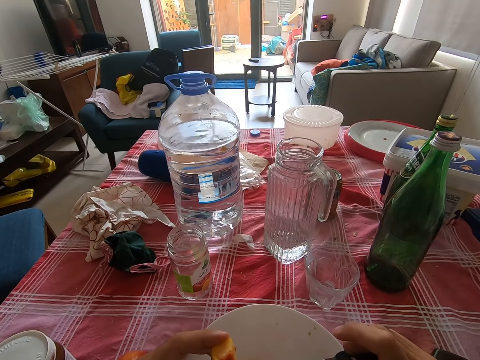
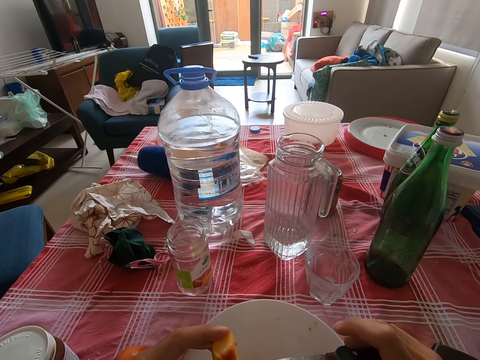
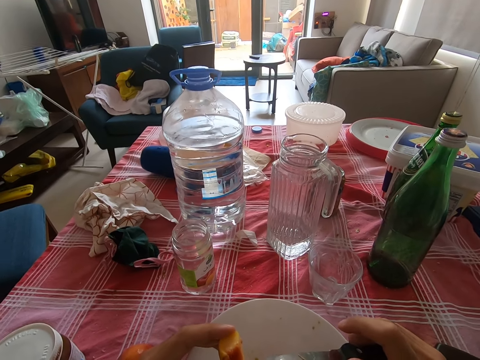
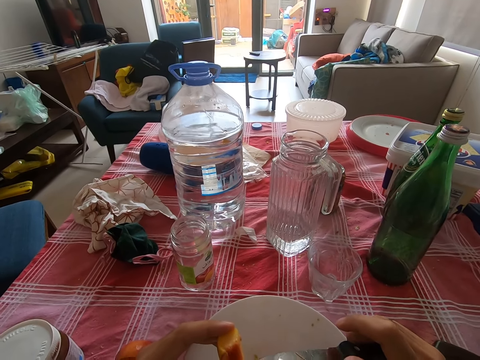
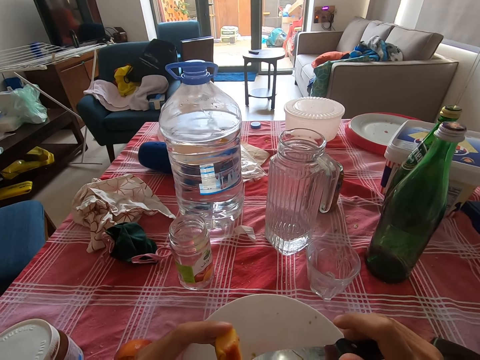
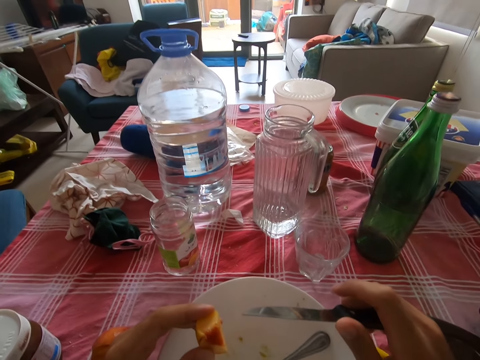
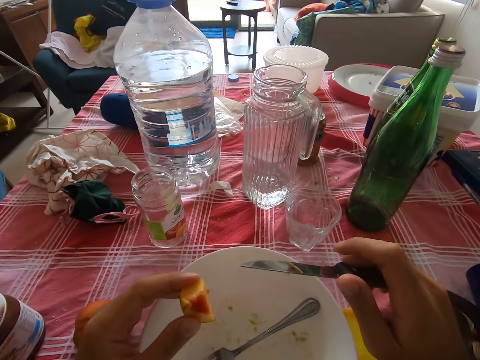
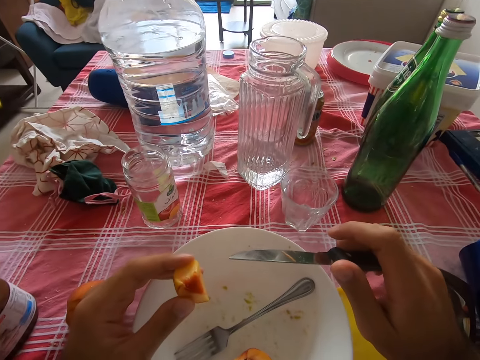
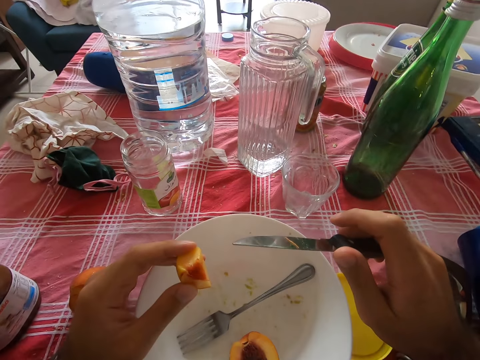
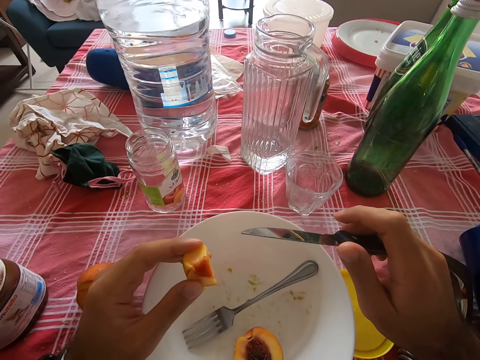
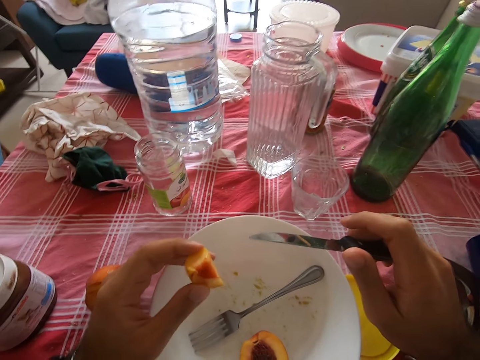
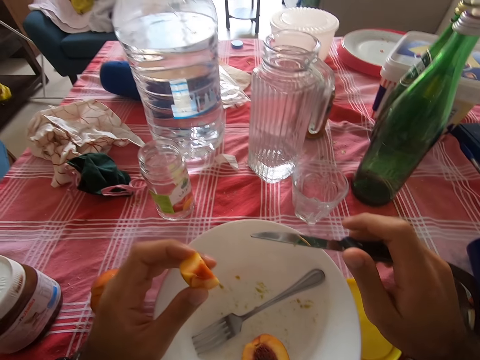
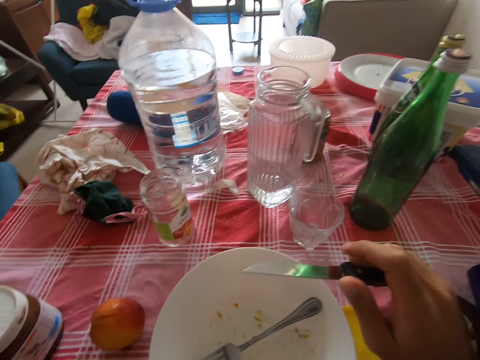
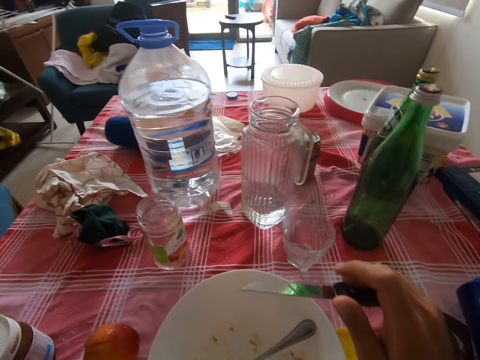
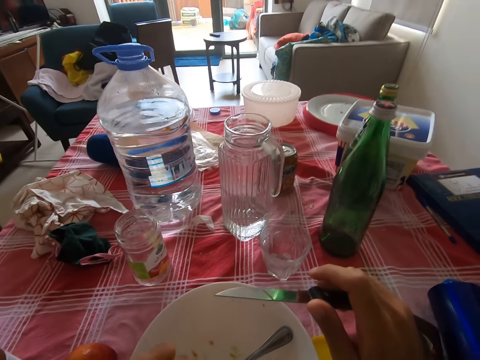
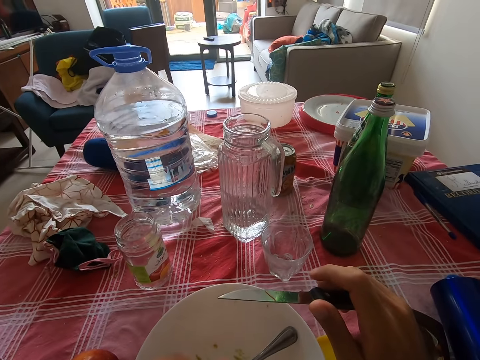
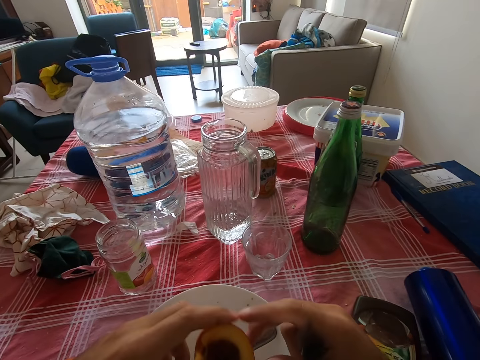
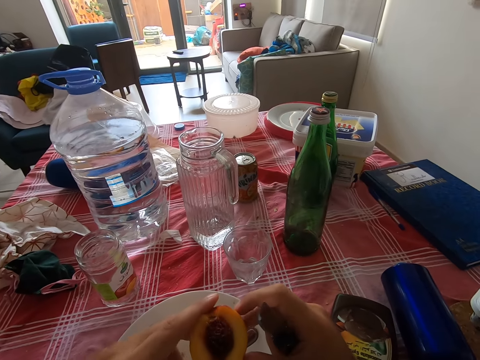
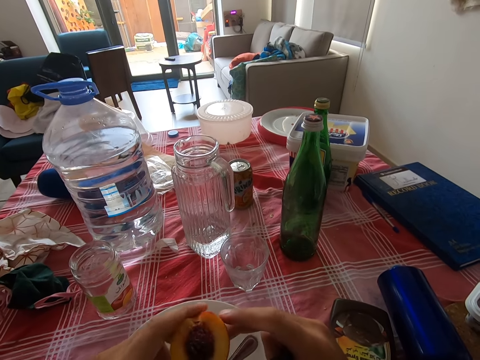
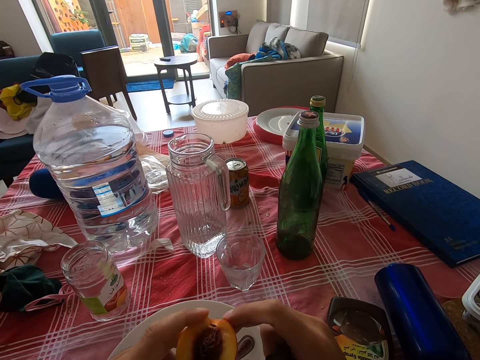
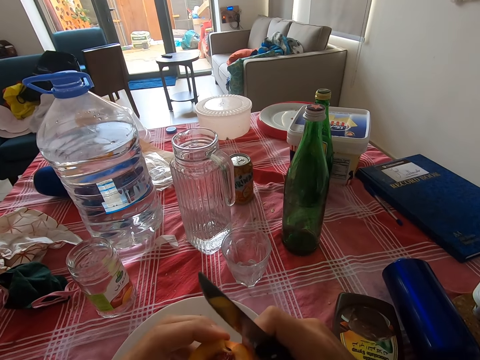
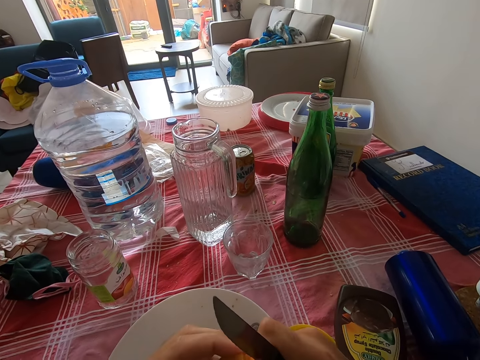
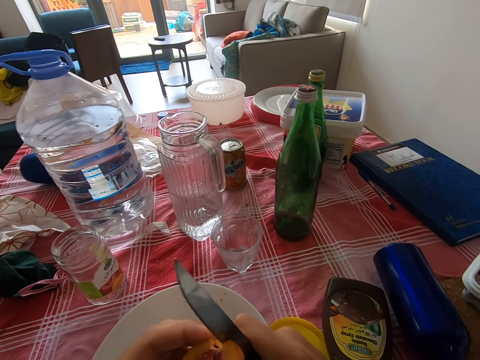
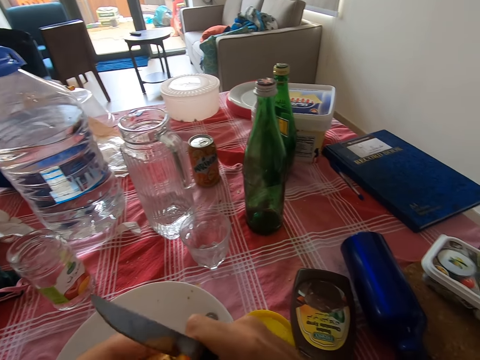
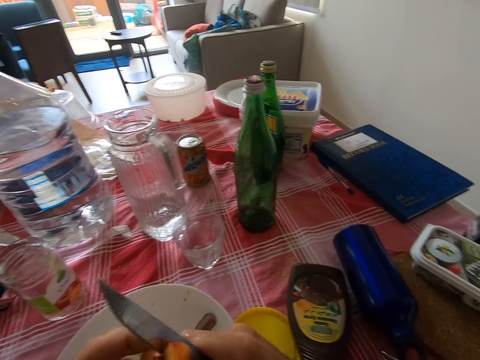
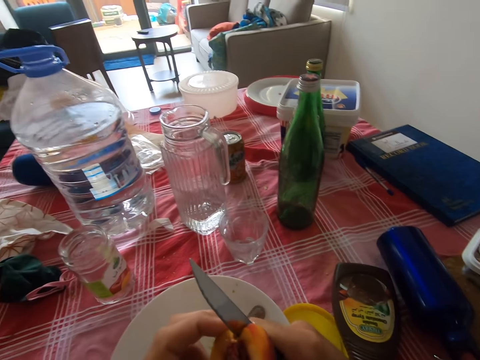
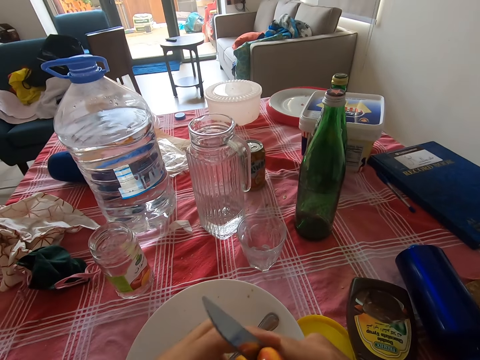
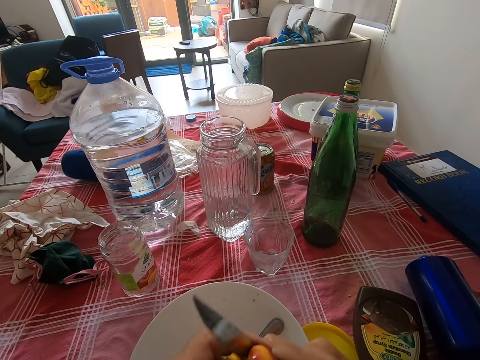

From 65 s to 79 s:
The camera wearer puts a peach in the mouth. They pick a piece of peach fruit in the plate. They eat the peach. They cut a piece of peach fruit using a knife.

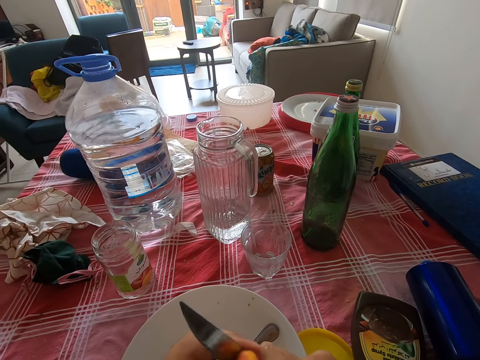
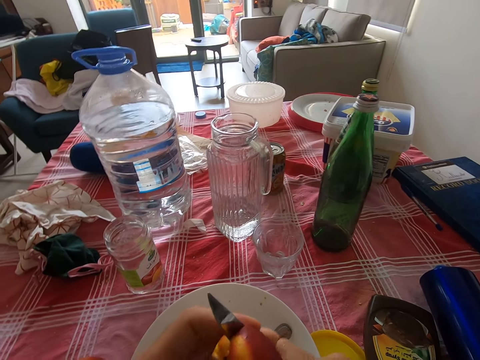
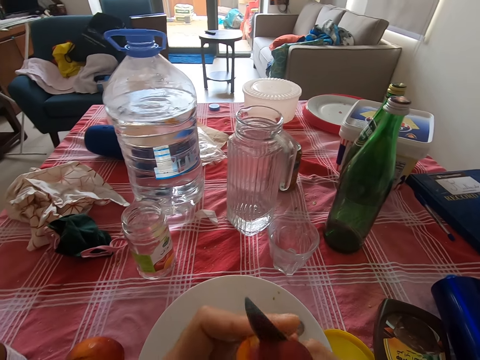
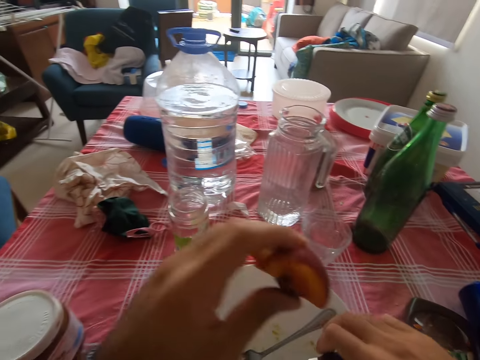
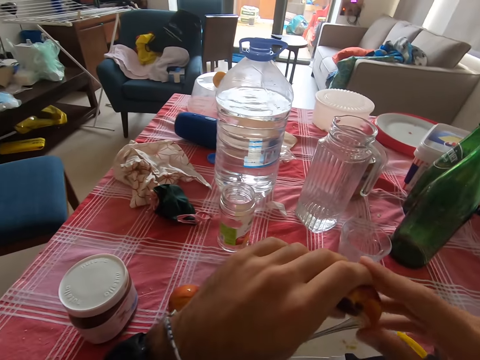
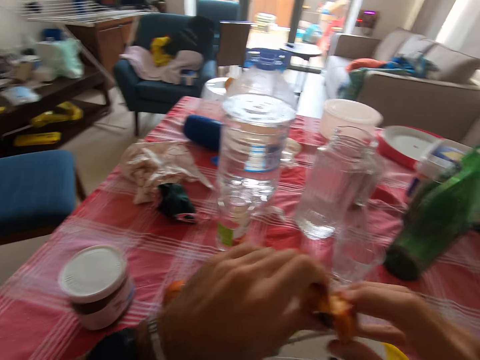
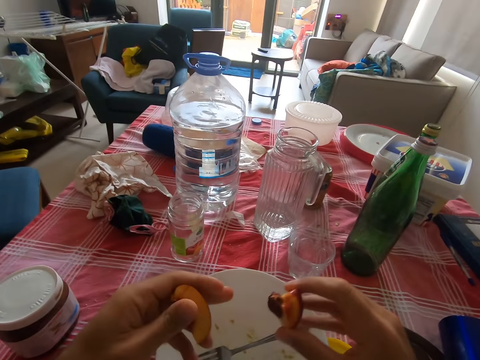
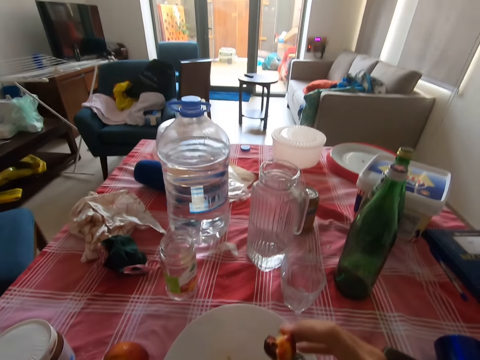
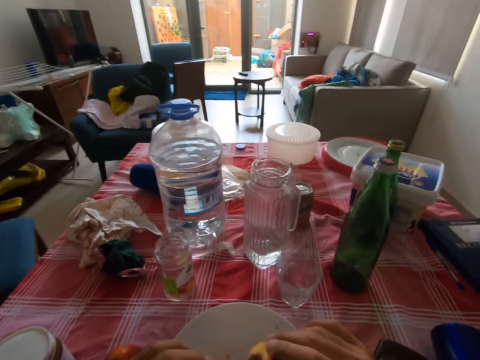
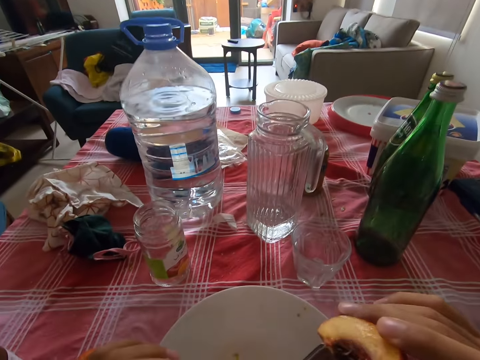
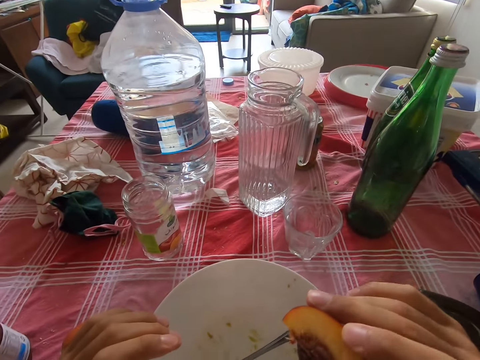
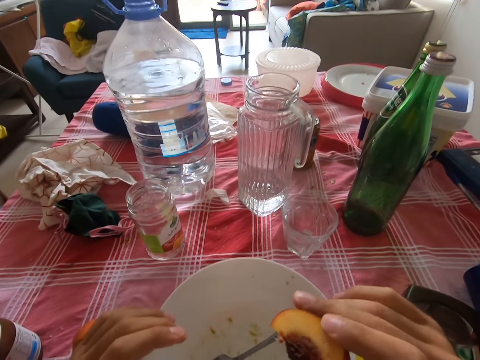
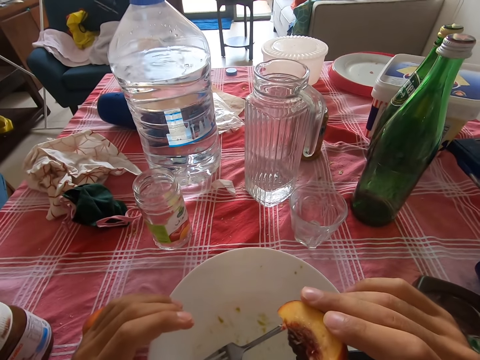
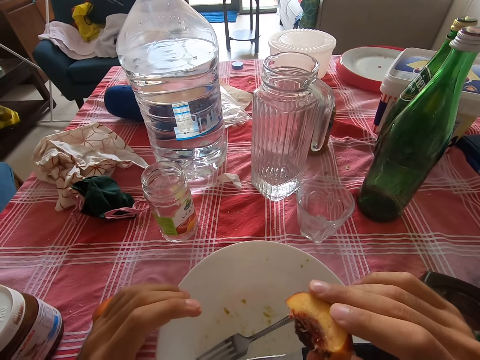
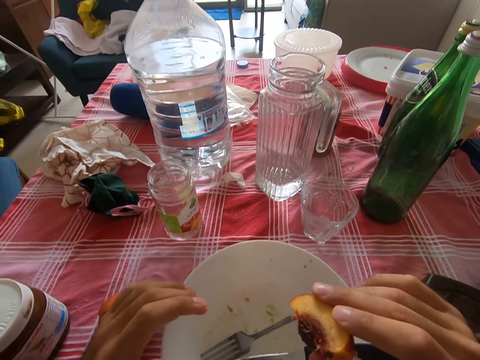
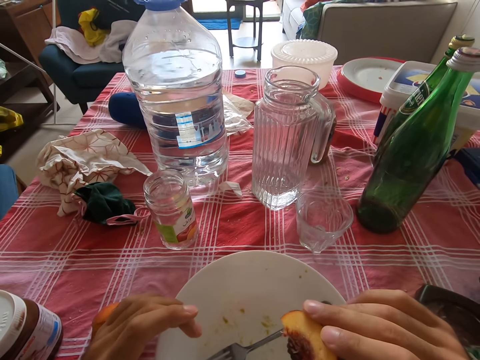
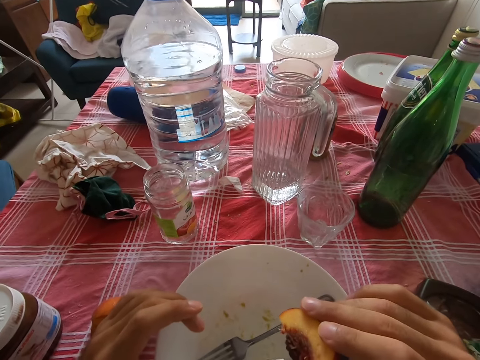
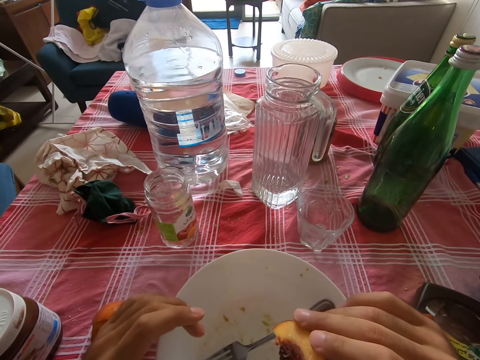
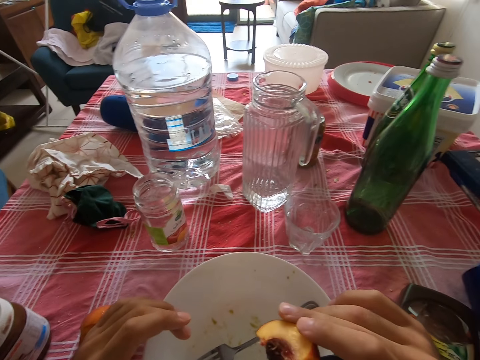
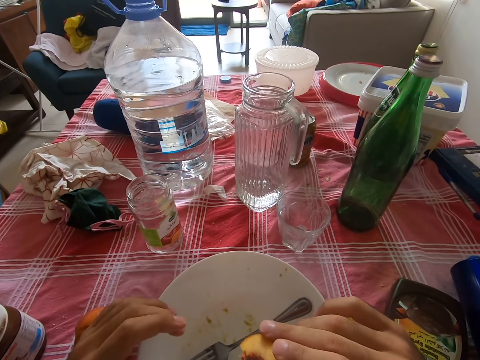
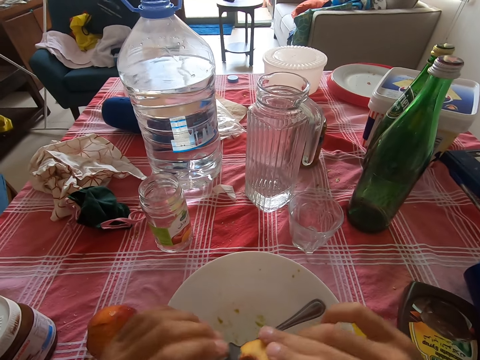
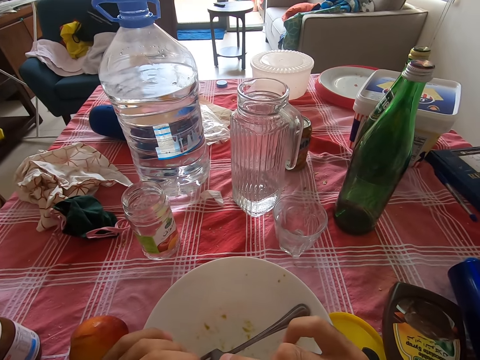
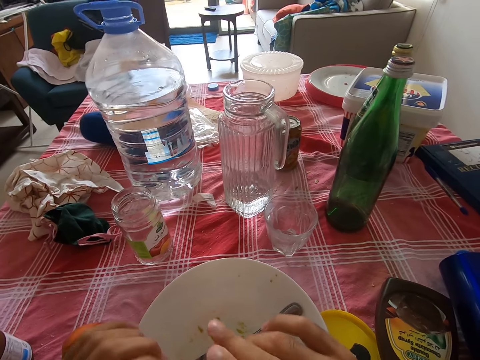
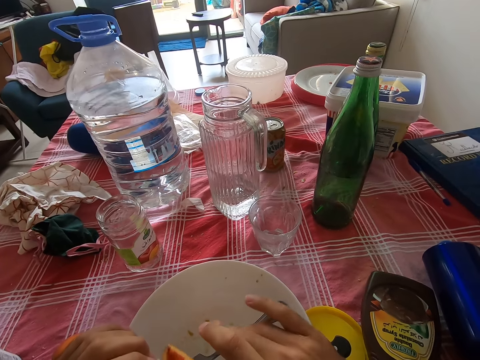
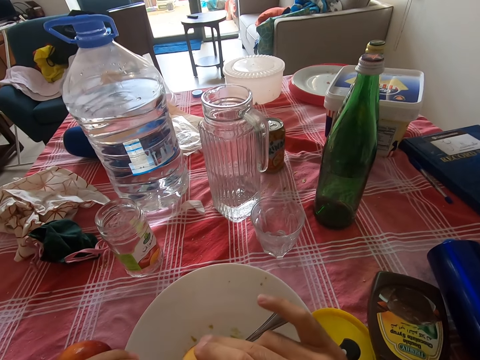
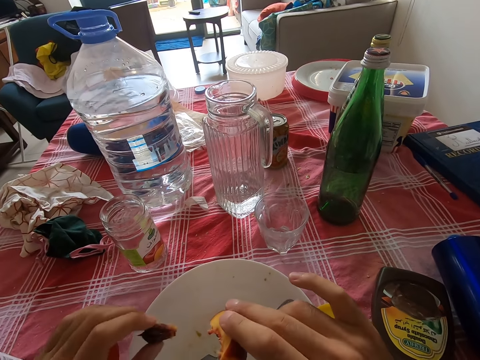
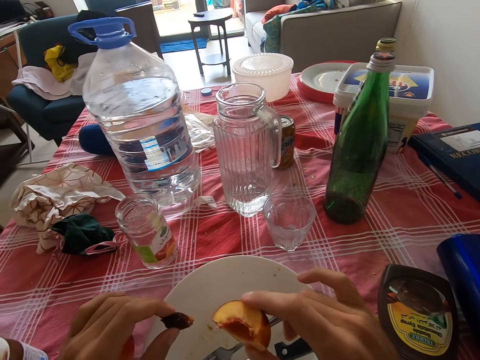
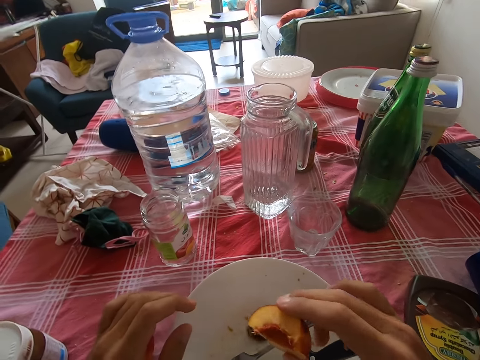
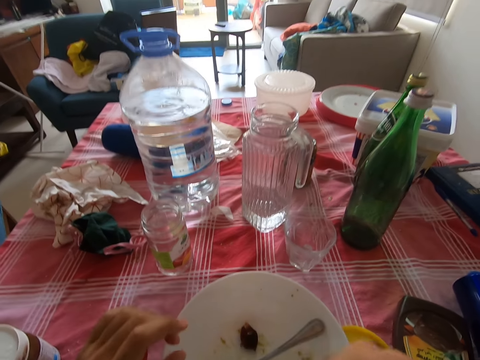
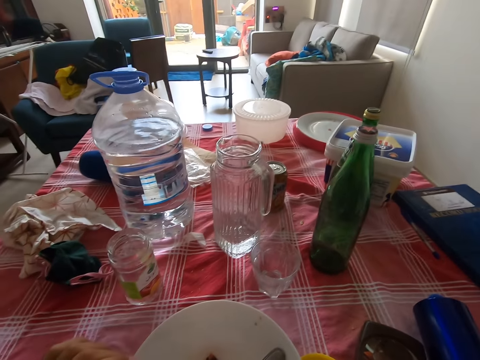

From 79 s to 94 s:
The camera wearer puts down the knife. They break the peach fruit. They put the peach in the mouth. They eat a piece of peach fruit. They remove a seed from the peach fruit. They drop the seed on the plate.
